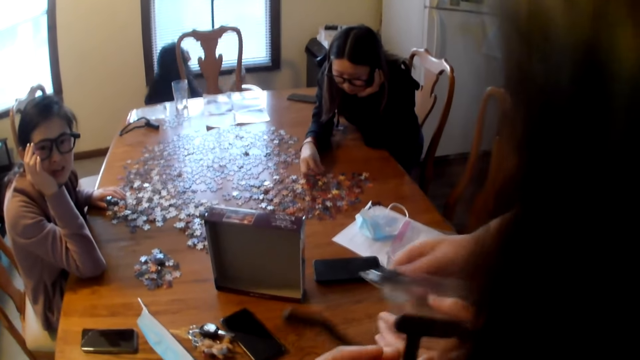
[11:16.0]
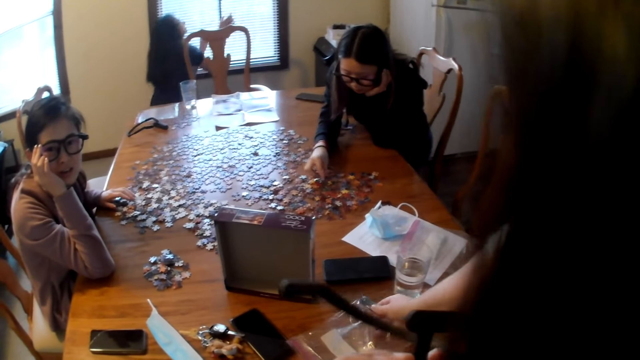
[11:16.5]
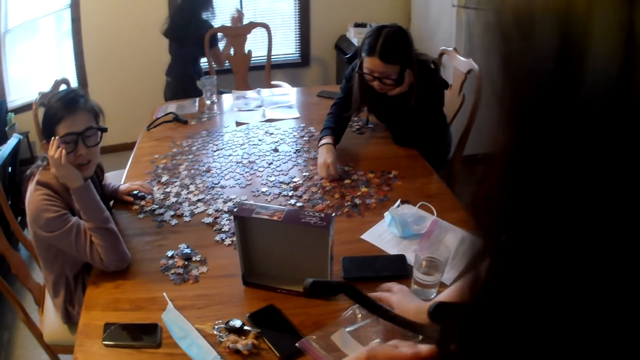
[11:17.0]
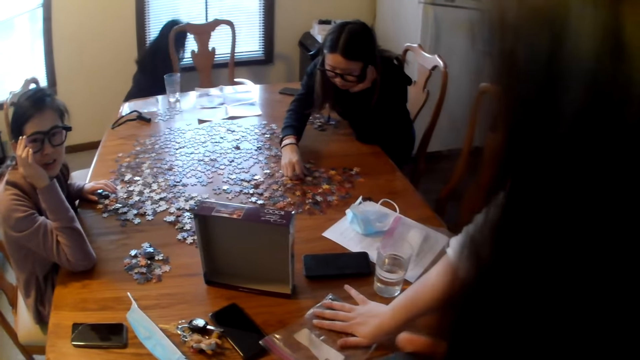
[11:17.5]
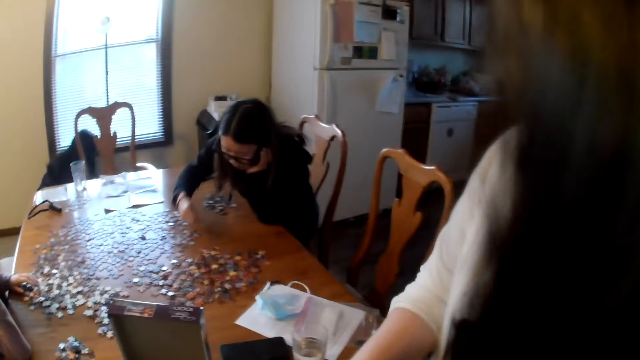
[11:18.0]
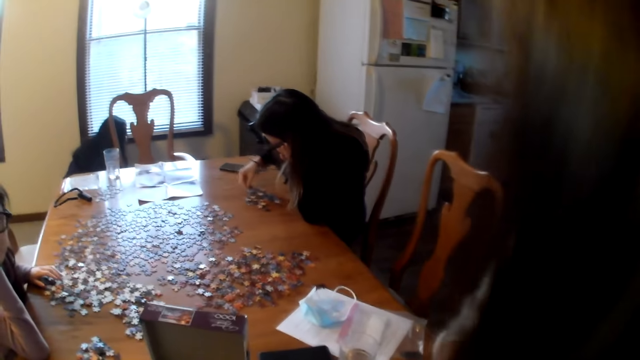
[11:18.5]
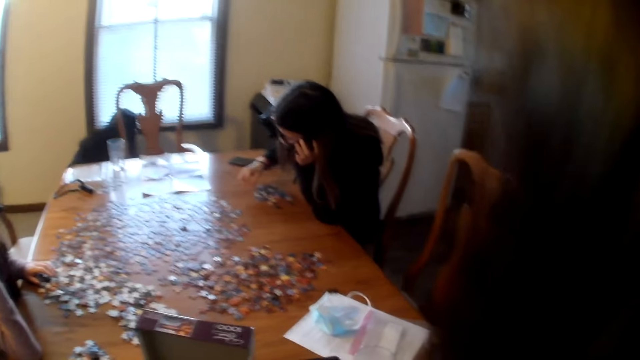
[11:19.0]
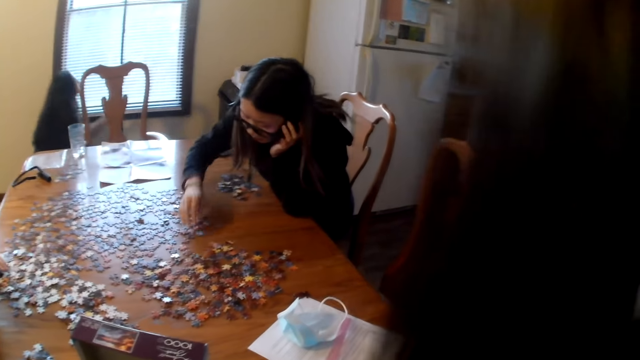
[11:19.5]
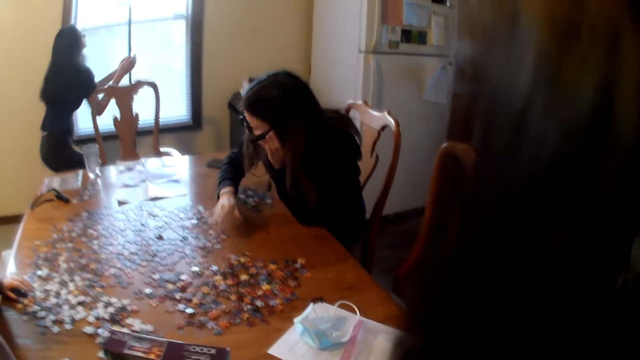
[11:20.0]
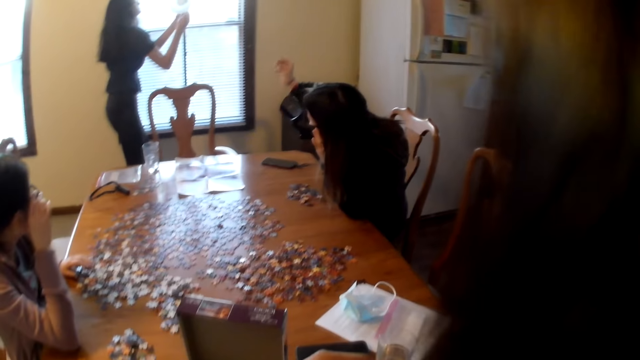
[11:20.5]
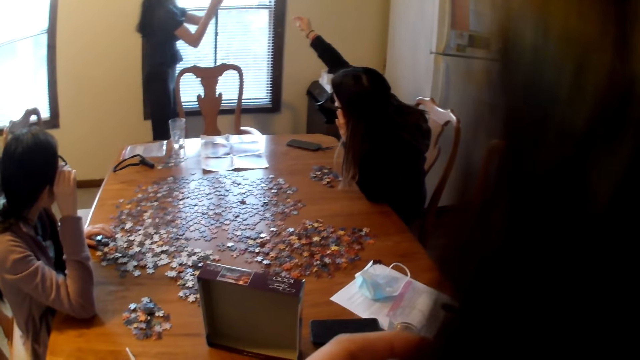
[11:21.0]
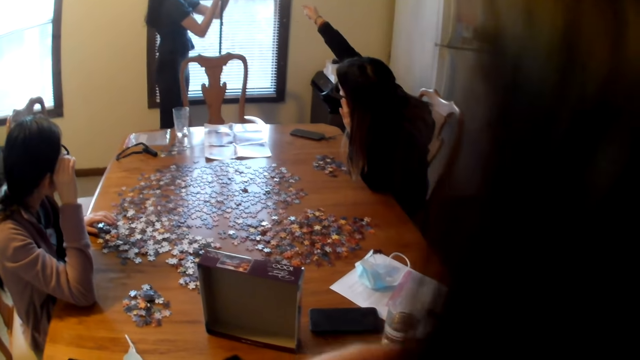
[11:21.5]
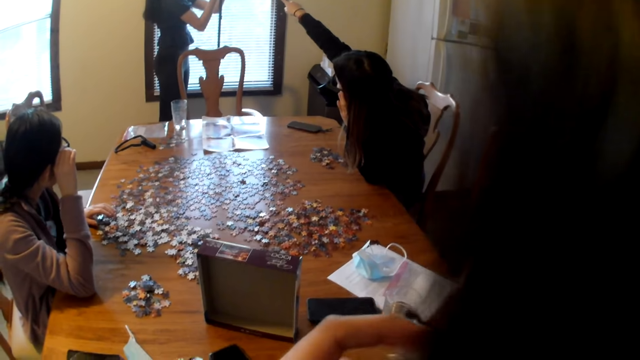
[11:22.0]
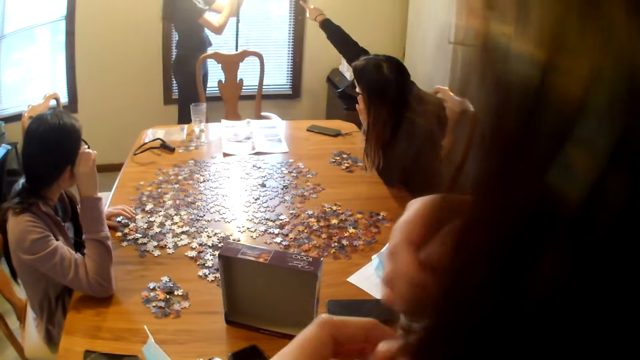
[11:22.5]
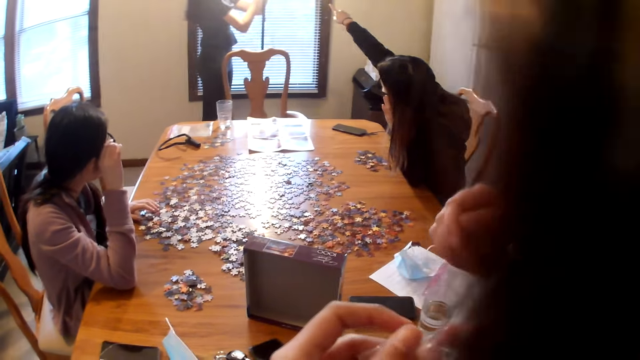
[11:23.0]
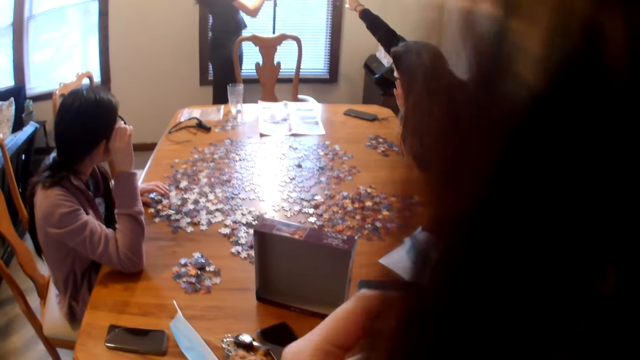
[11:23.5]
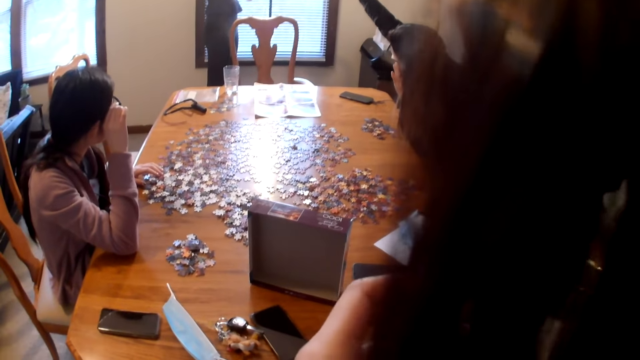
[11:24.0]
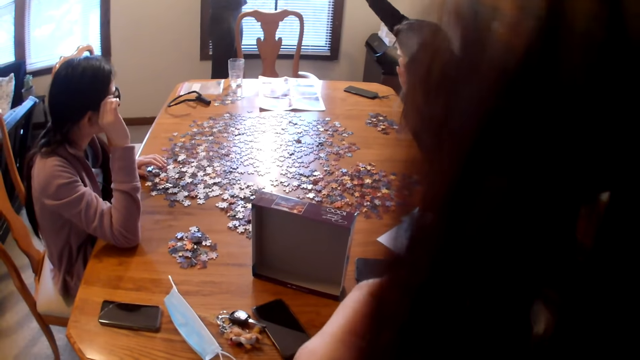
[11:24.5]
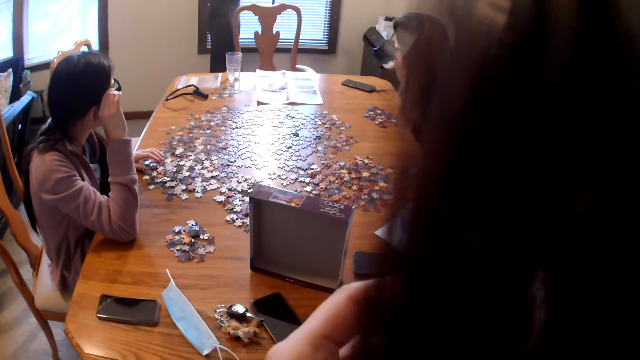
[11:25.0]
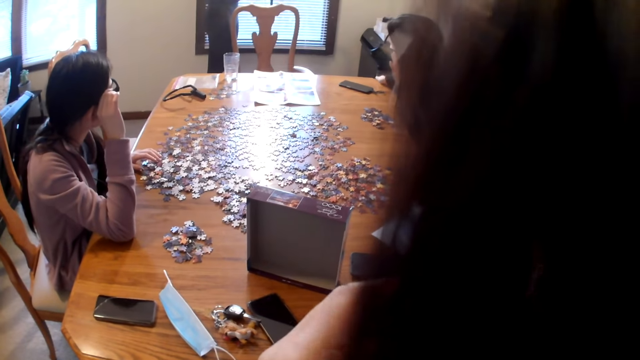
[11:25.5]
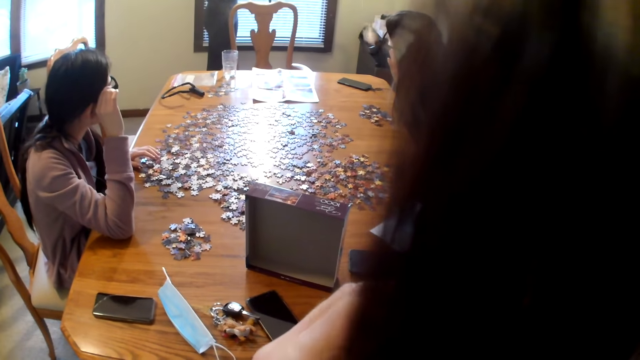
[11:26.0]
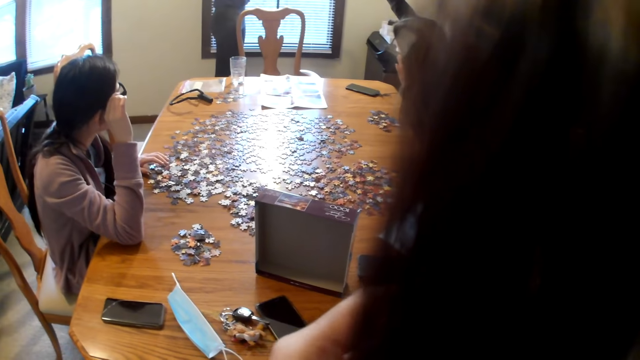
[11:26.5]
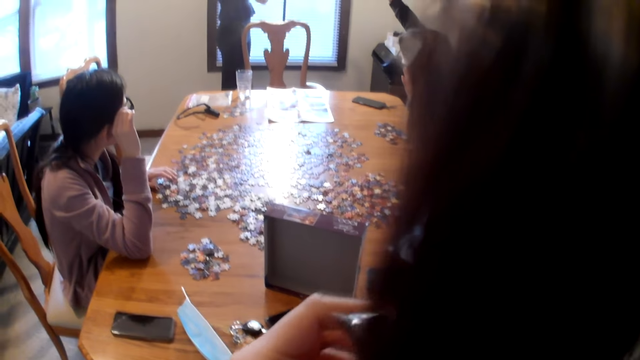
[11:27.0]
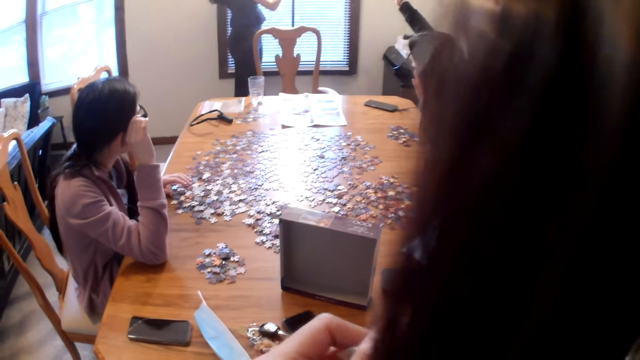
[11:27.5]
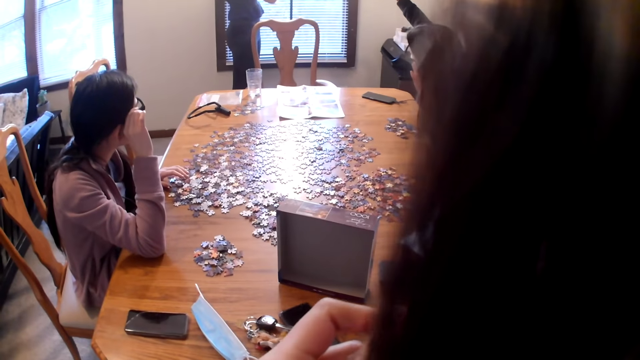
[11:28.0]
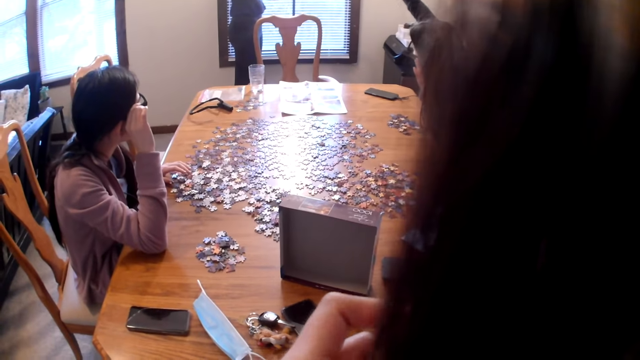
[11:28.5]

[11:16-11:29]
A woman moves the pieces on the table. Another woman places paper on the table. The first woman places a piece on the table. A person points toward the window. The first woman raises the hand. The camera wearer speaks.

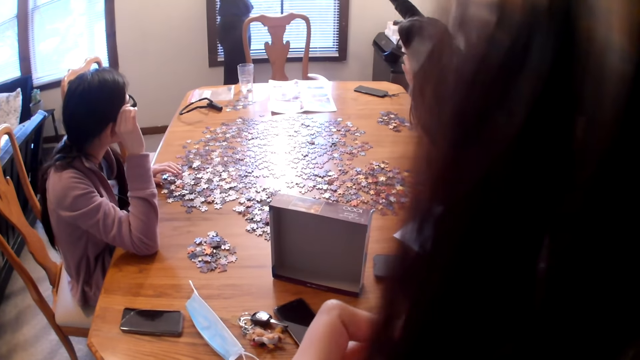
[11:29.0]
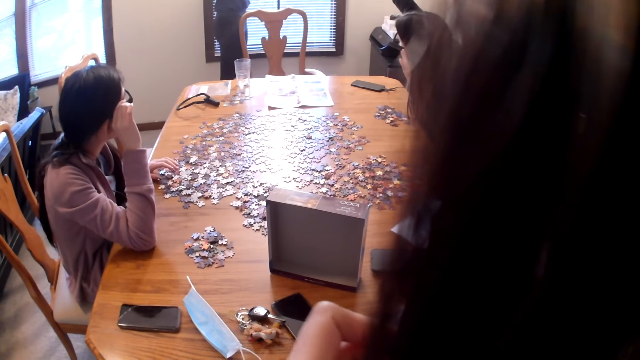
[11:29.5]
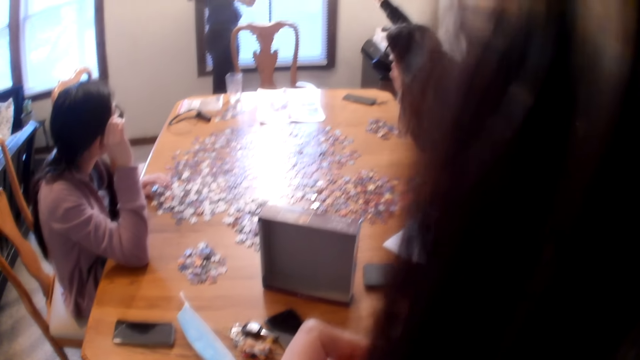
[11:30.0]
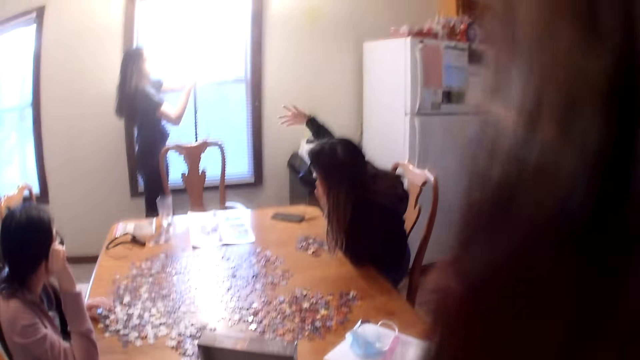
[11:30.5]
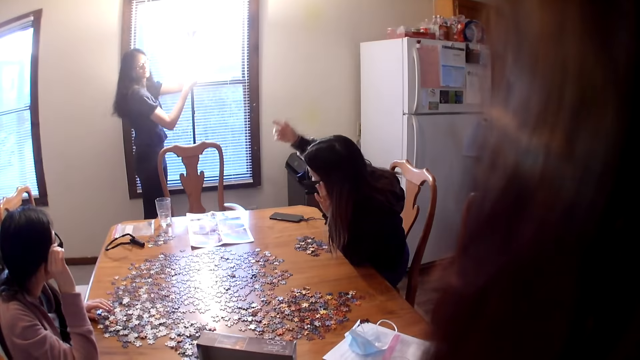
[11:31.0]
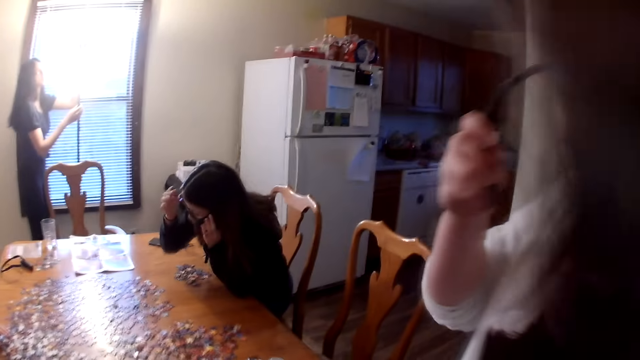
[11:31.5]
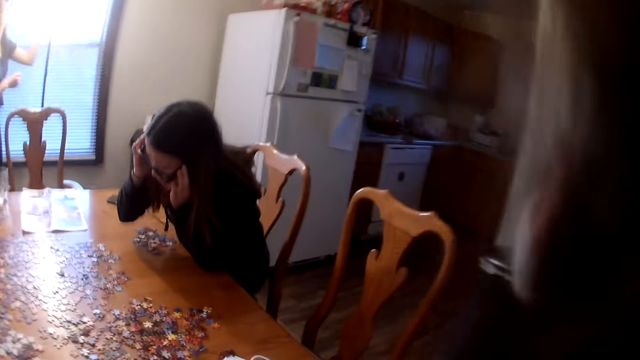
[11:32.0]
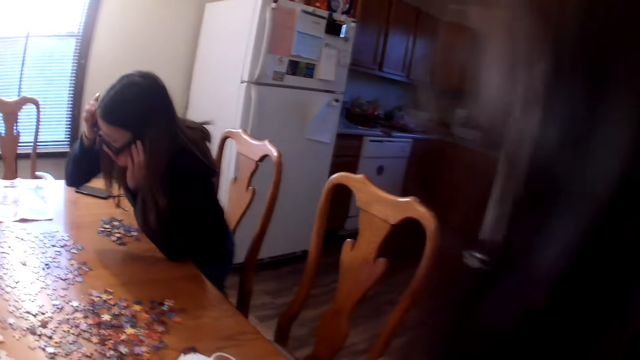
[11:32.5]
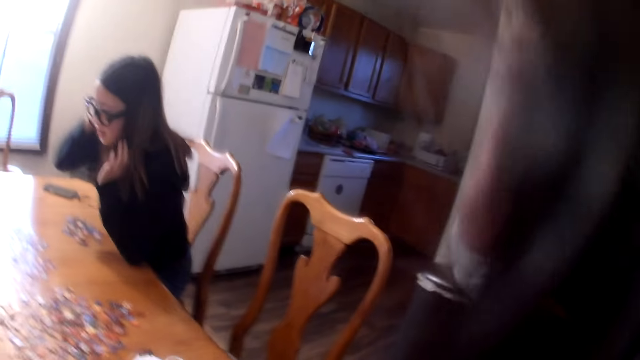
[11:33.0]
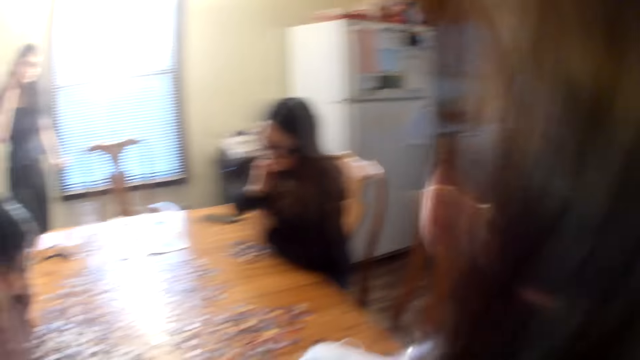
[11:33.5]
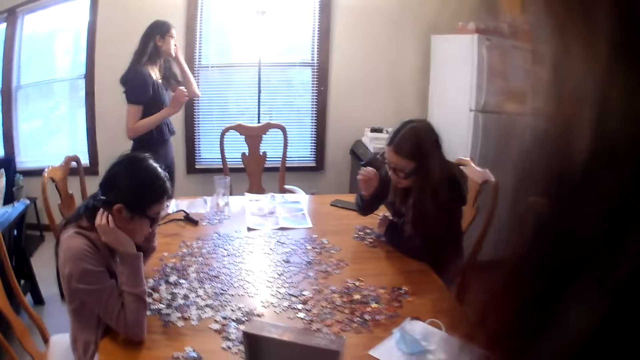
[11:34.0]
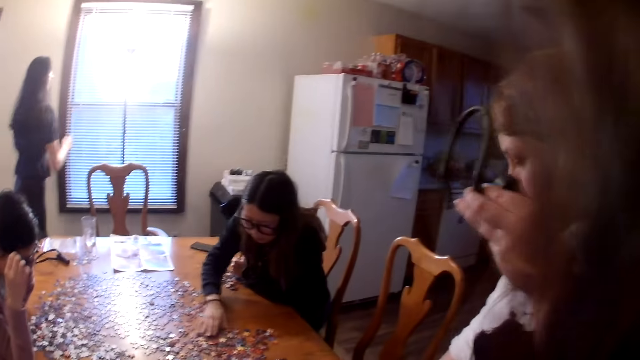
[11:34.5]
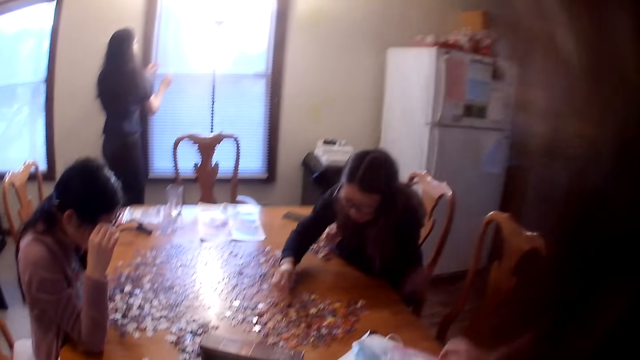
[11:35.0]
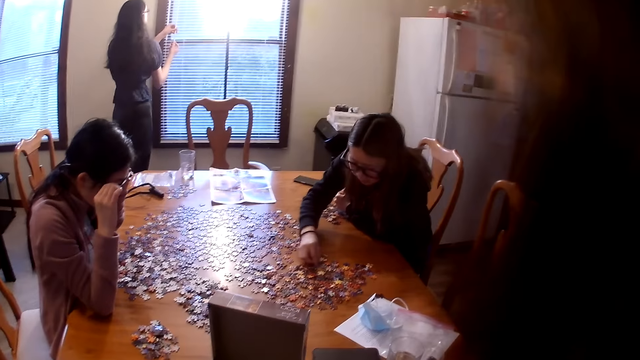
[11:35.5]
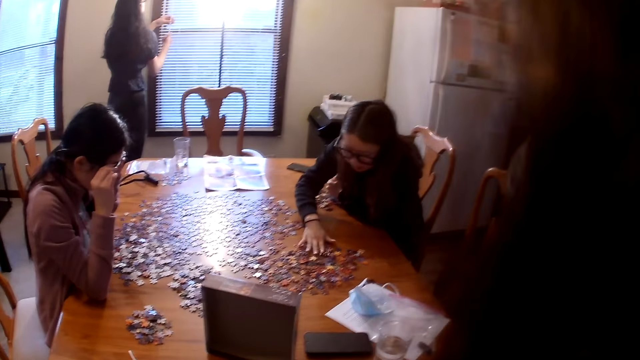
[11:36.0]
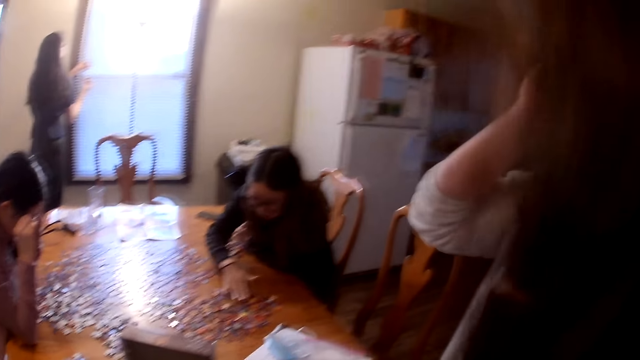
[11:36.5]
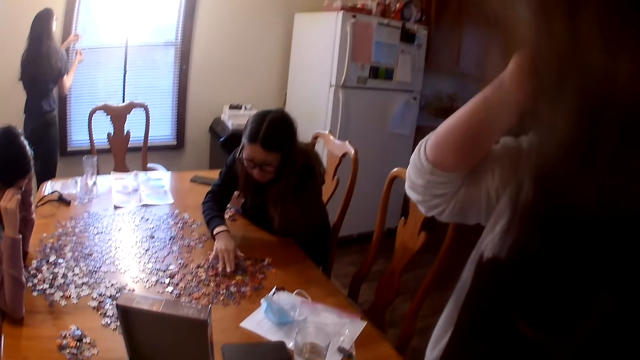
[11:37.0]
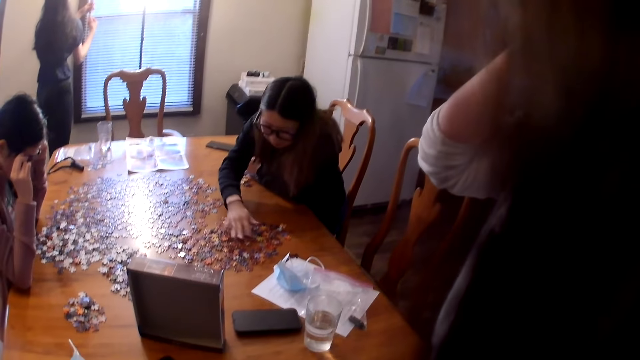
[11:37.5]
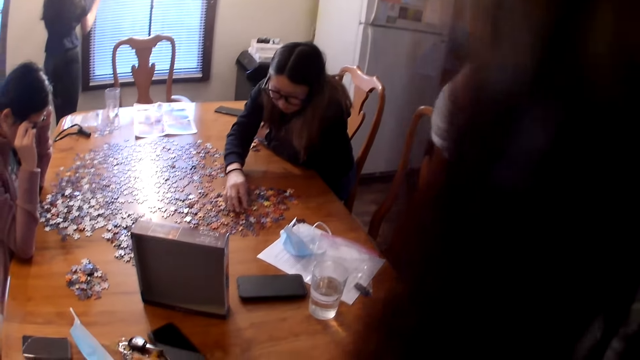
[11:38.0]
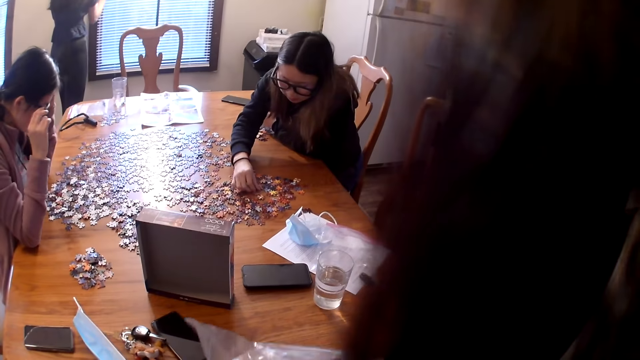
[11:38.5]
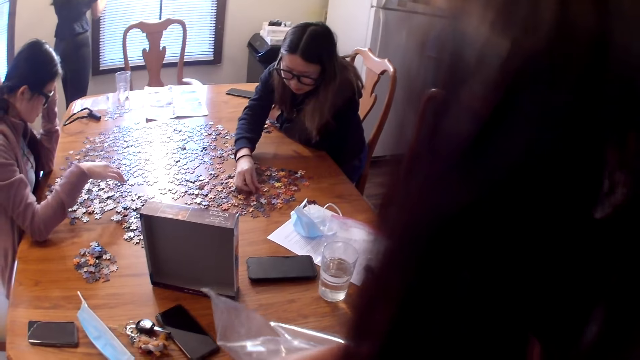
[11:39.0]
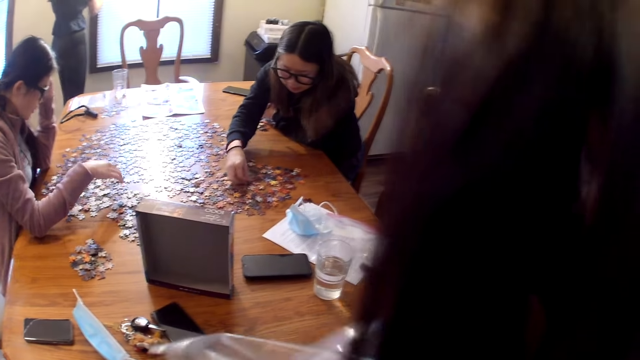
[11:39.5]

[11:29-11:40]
A woman puts on the camera. The camera wearer speaks. Another woman moves the pieces on the table. A person chooses jigsaw pieces.
